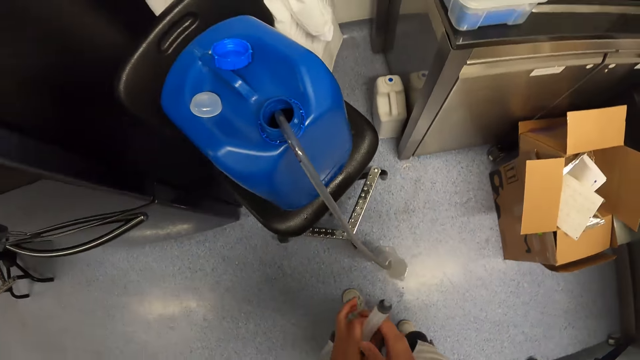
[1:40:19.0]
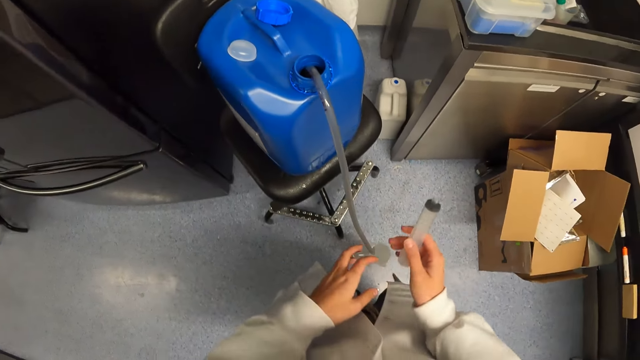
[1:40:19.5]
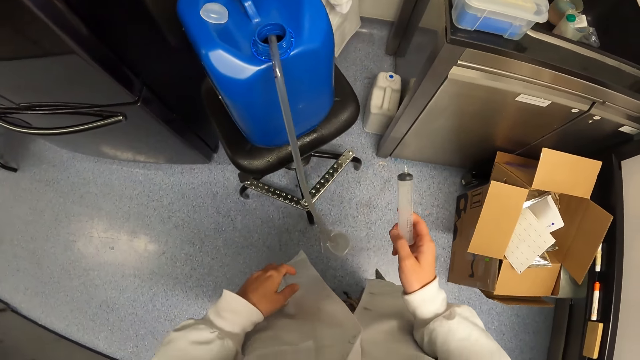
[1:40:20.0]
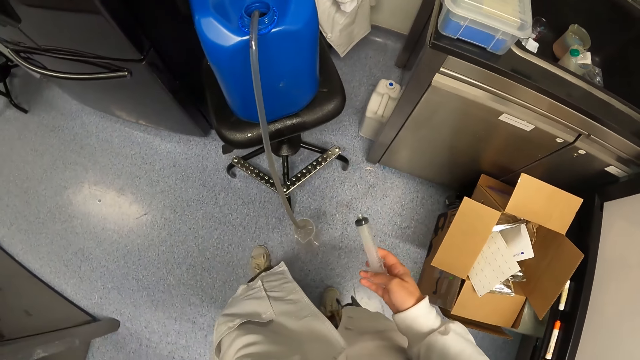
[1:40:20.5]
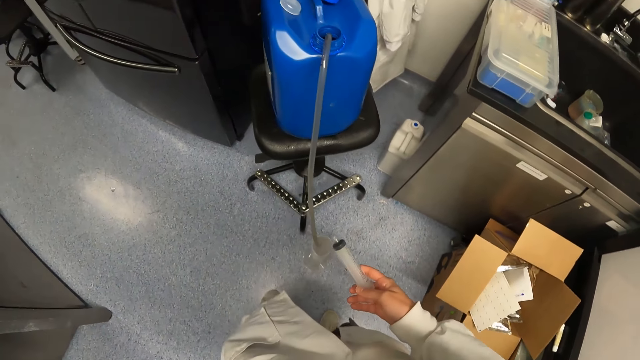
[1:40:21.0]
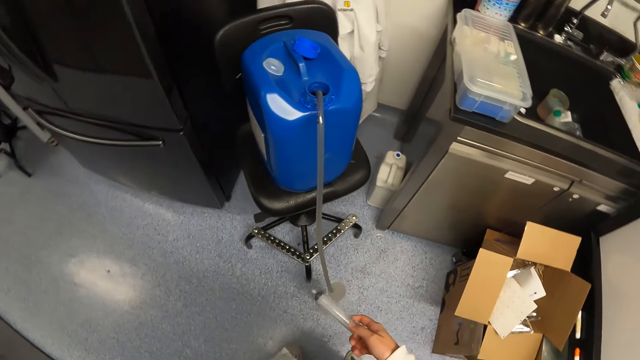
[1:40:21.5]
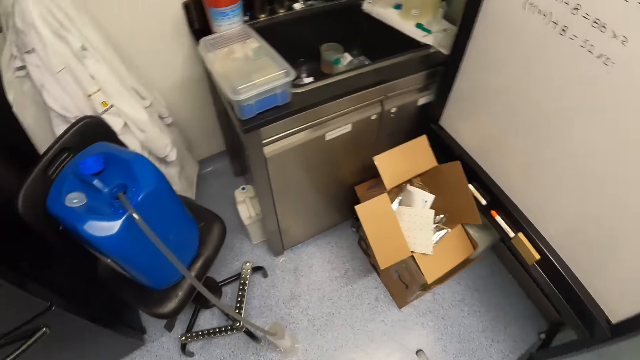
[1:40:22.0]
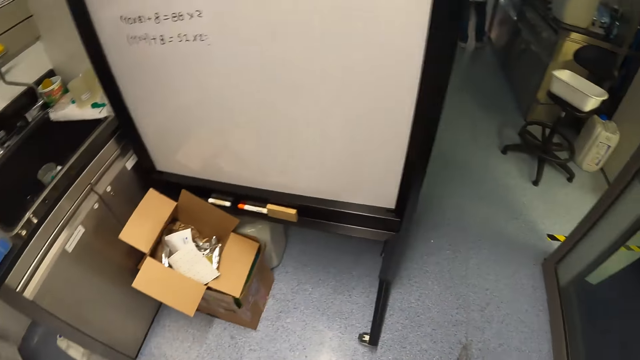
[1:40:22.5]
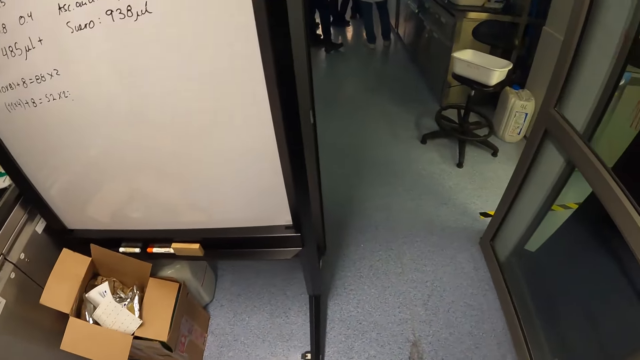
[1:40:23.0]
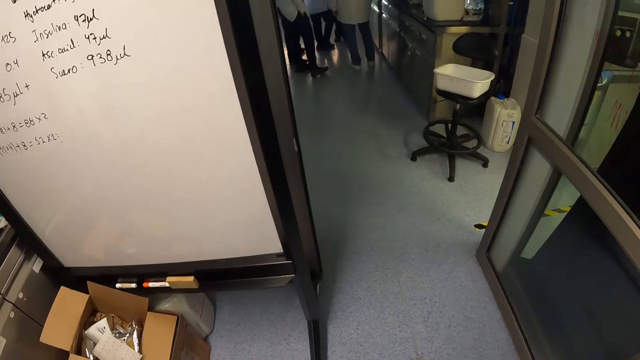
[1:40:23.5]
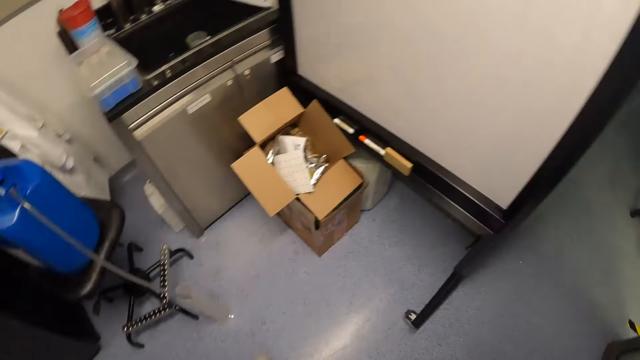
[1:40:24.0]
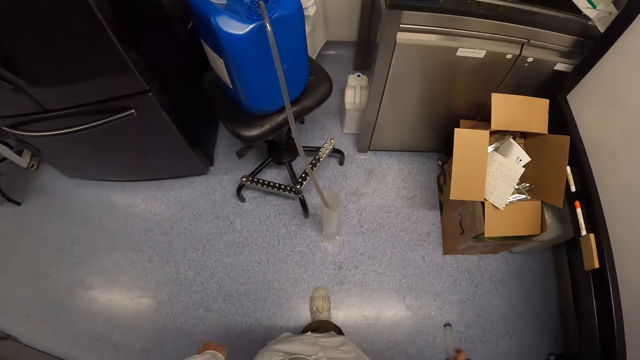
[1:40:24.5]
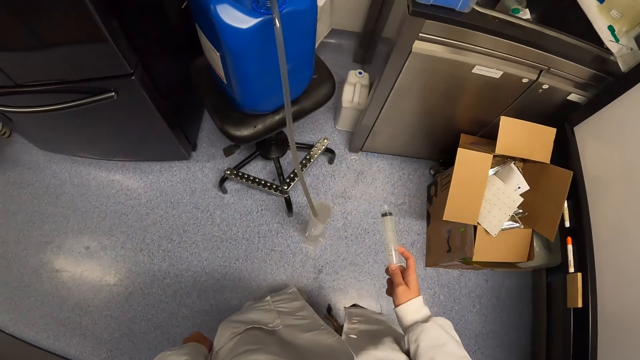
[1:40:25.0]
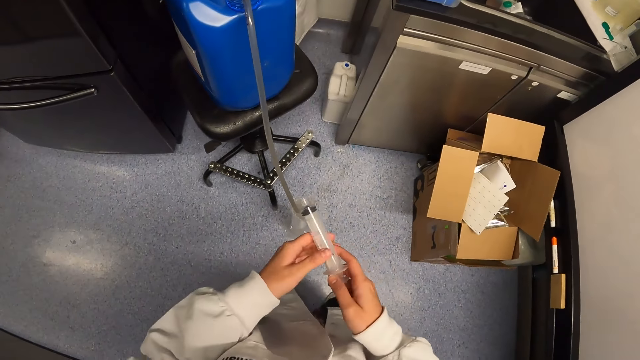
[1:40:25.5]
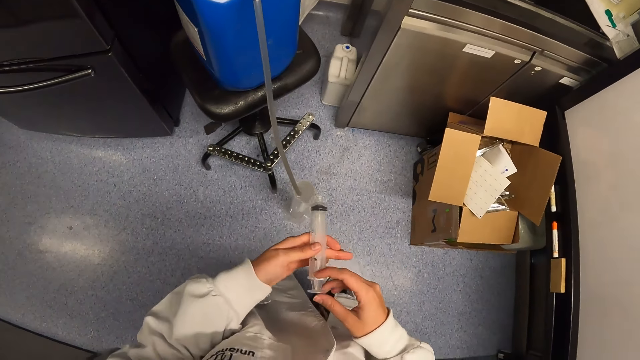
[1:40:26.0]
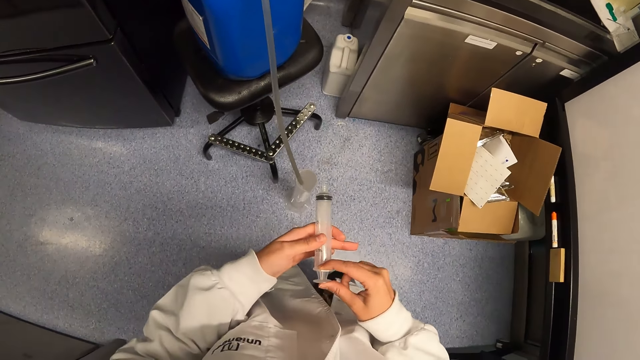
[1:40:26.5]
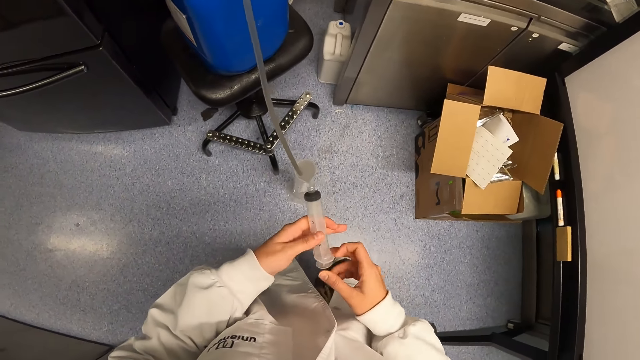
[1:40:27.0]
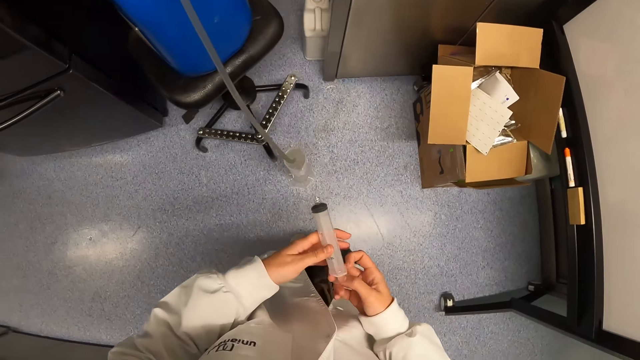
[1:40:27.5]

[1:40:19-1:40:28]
The camera wearer holds the syringe with the right hand. They look around the room. They hold the syringe with hands.

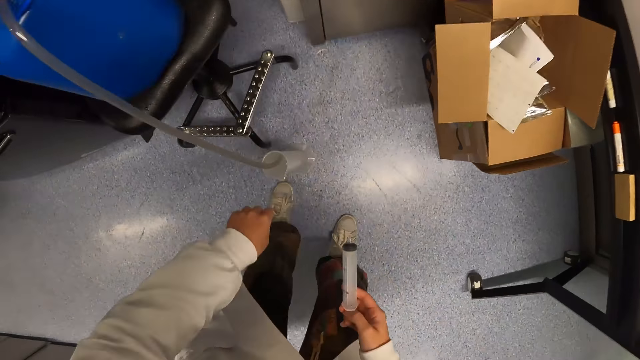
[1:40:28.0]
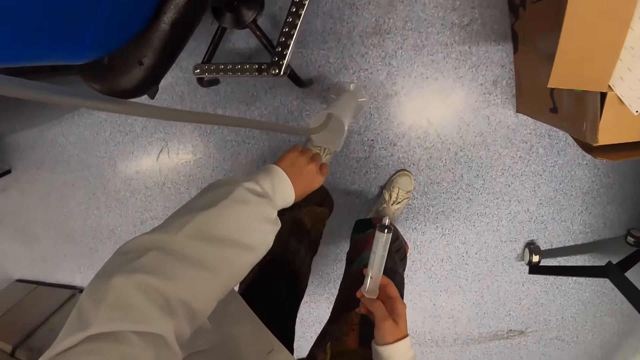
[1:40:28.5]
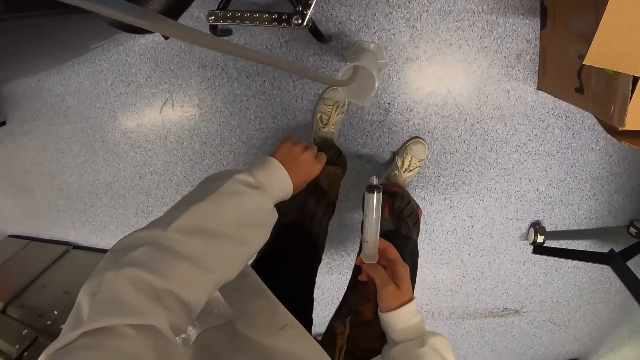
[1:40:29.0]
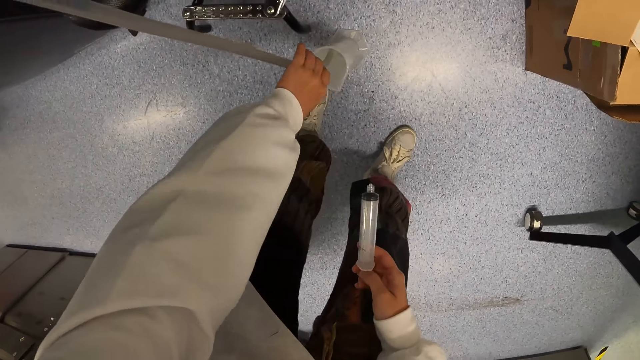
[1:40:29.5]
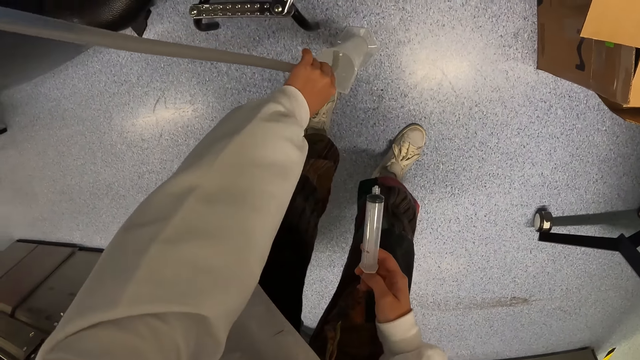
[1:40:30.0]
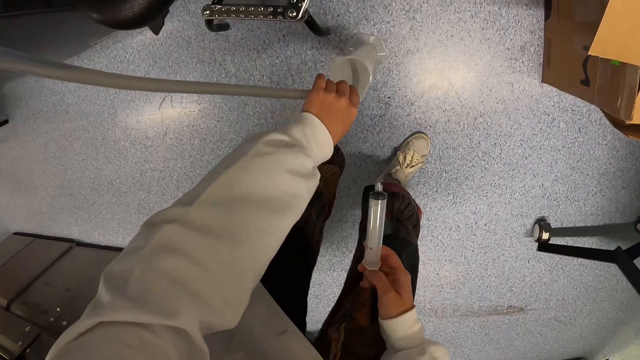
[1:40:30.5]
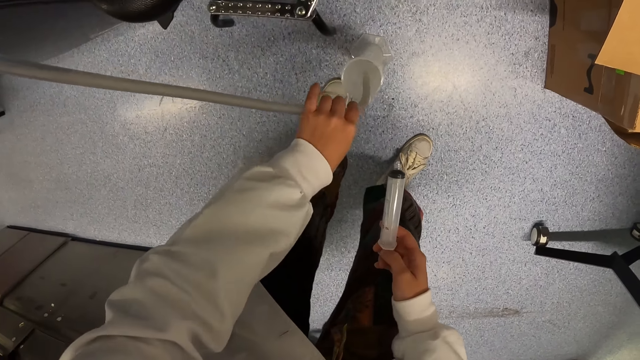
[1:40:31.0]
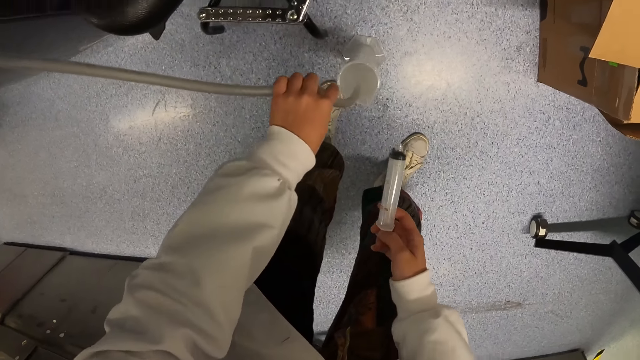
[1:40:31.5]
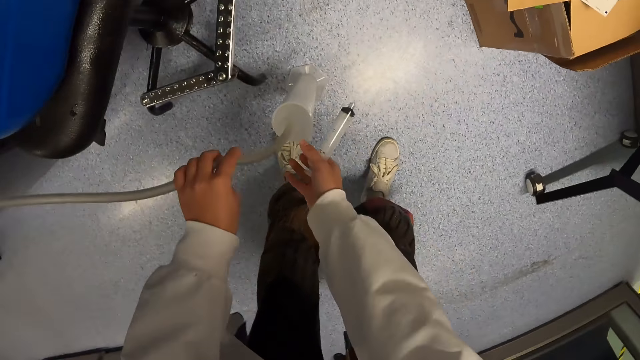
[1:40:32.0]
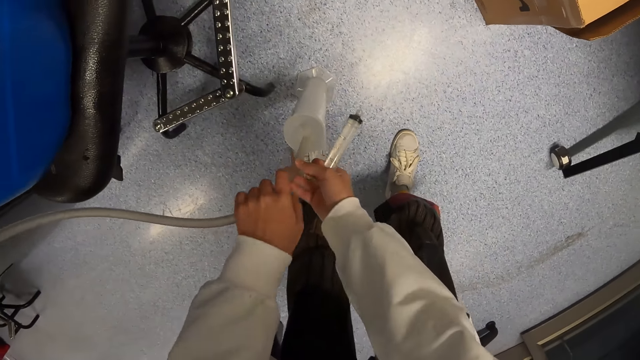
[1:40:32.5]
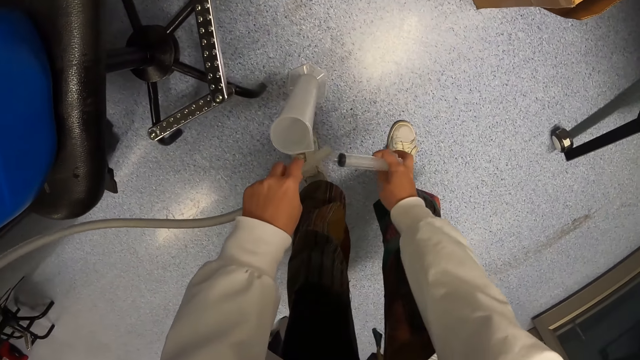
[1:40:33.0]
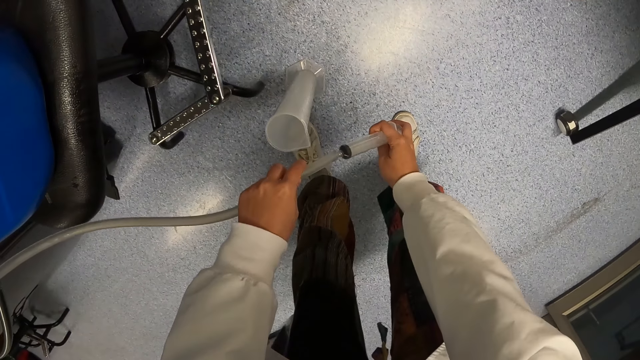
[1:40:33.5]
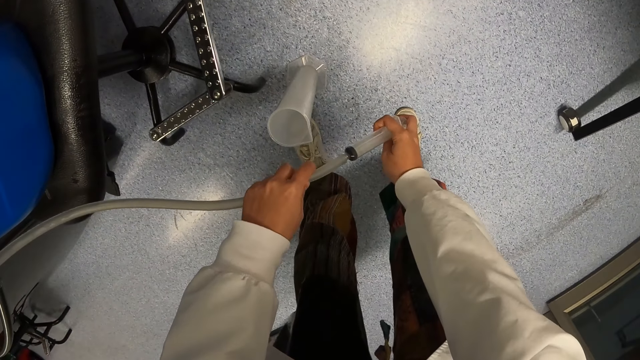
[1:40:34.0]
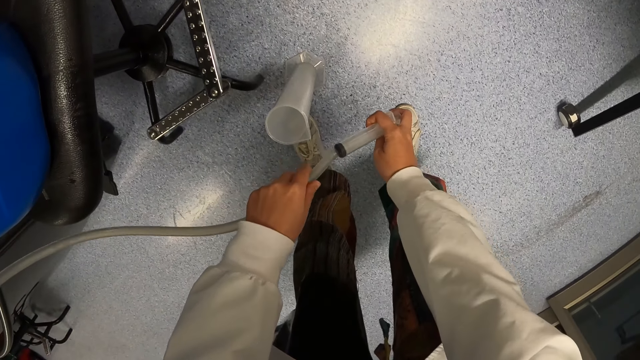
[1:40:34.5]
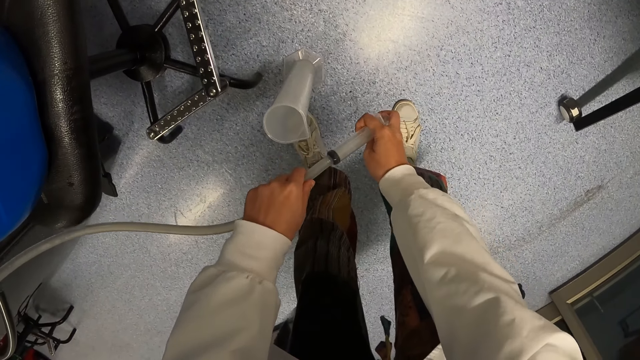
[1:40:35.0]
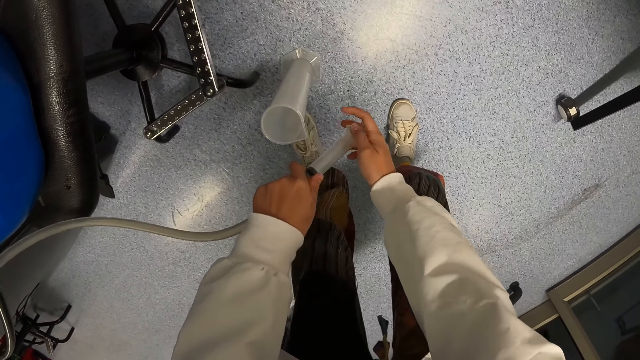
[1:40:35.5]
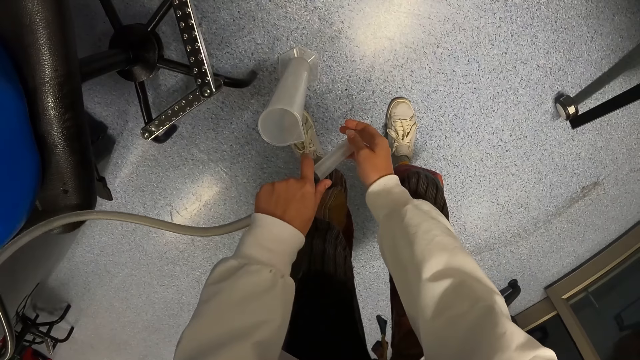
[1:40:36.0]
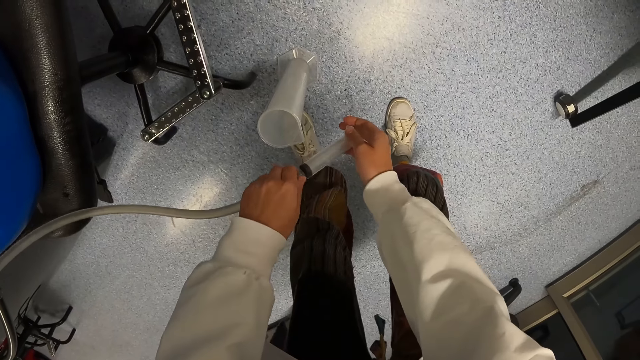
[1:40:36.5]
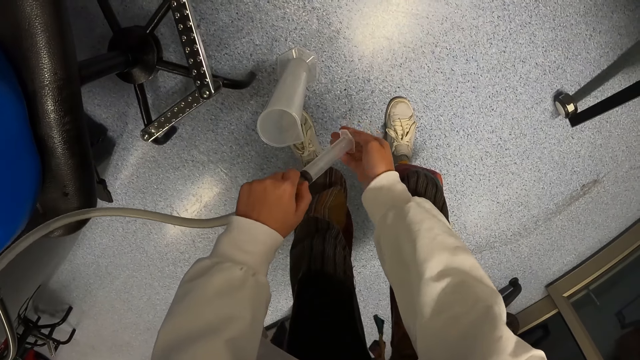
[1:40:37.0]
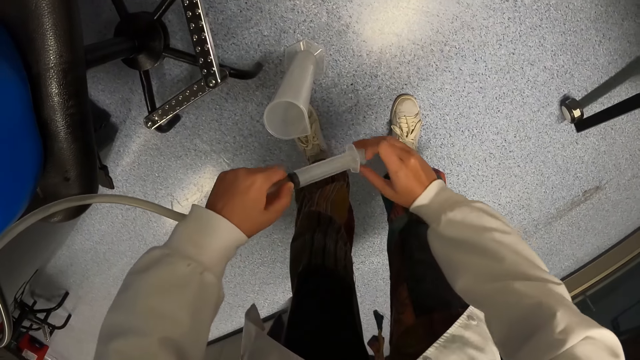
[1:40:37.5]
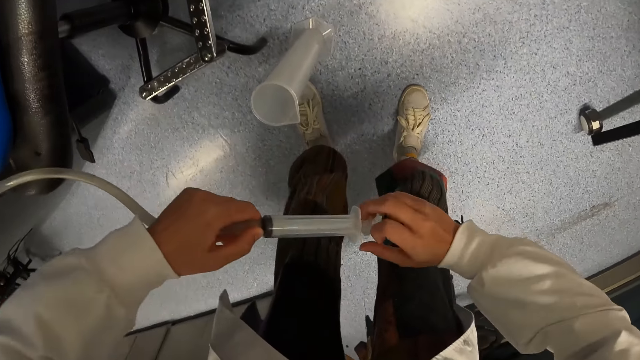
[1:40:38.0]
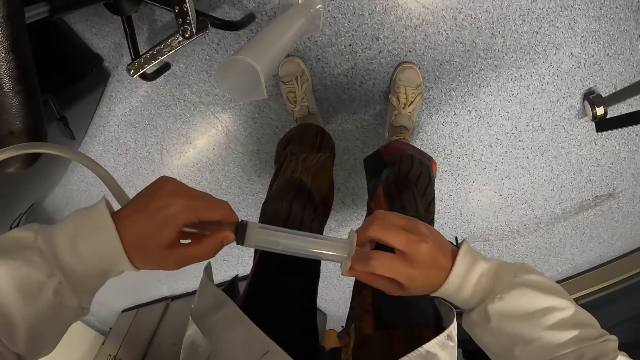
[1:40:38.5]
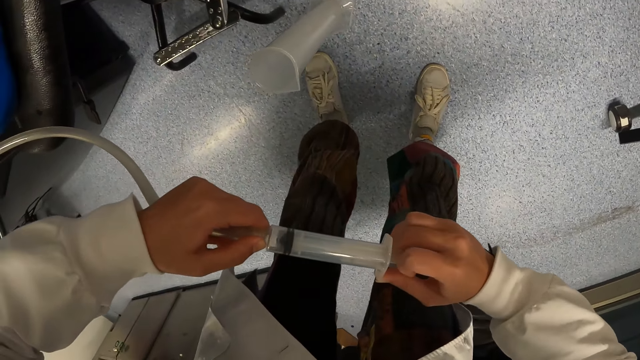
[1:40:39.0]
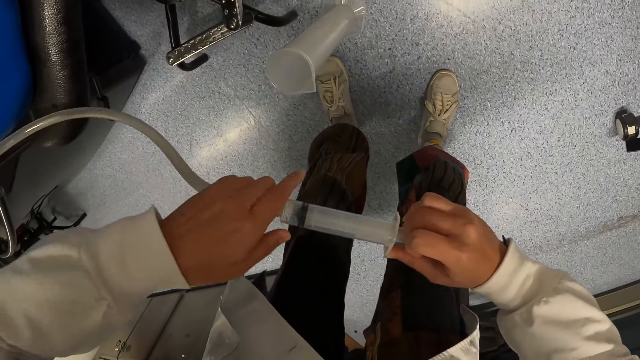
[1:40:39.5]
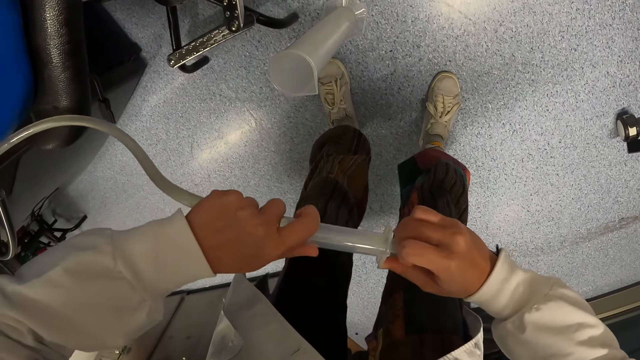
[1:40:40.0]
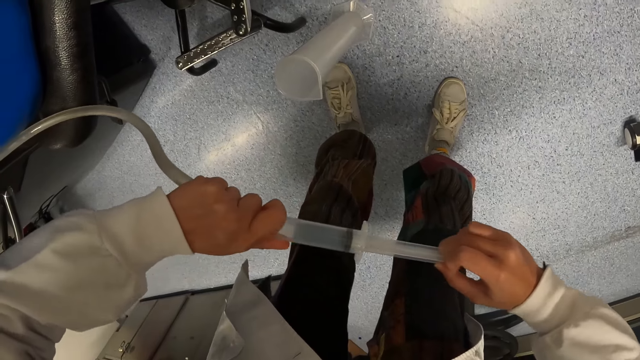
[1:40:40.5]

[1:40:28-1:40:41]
The camera wearer moves a hand. They remove the pipe from the container. They hold the pipe. They fix the syringe in the pipe. They pull the syringe. They pump the liquid.
